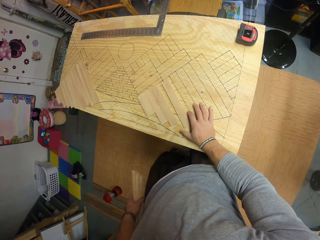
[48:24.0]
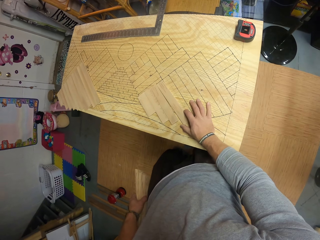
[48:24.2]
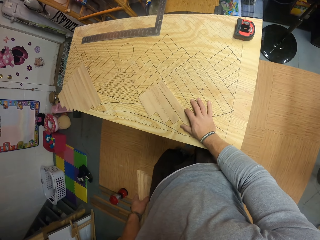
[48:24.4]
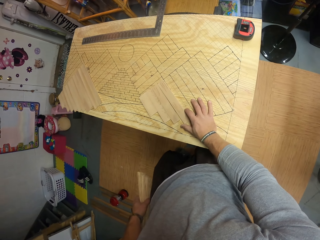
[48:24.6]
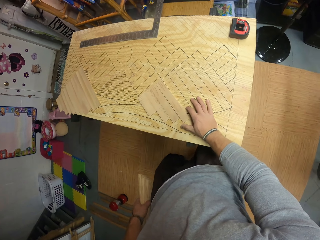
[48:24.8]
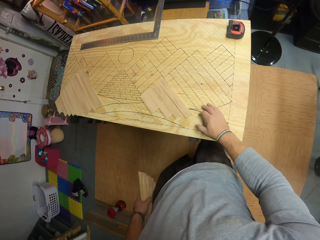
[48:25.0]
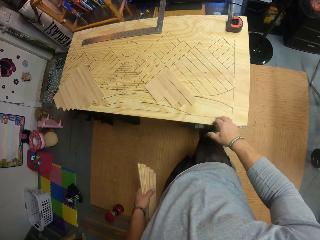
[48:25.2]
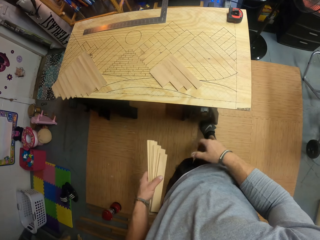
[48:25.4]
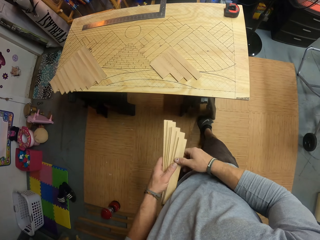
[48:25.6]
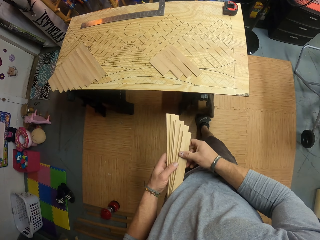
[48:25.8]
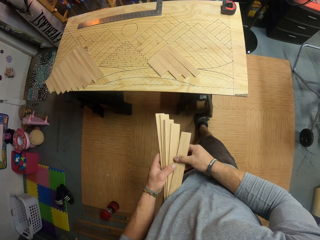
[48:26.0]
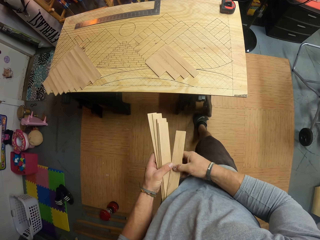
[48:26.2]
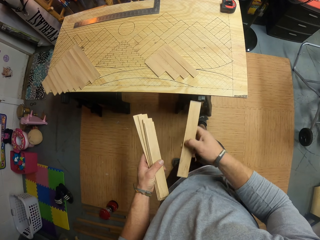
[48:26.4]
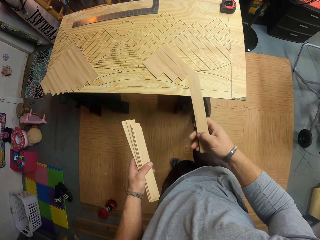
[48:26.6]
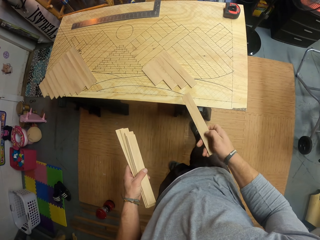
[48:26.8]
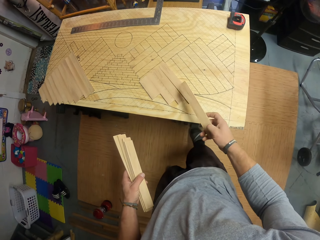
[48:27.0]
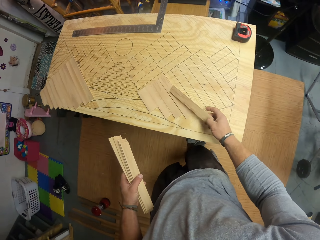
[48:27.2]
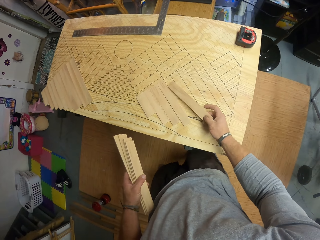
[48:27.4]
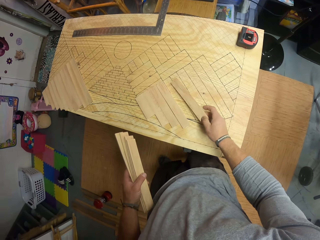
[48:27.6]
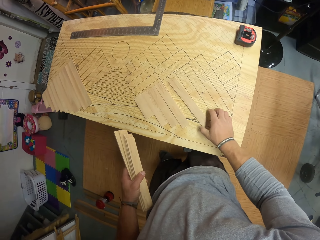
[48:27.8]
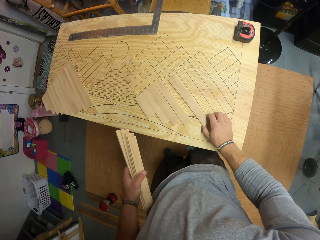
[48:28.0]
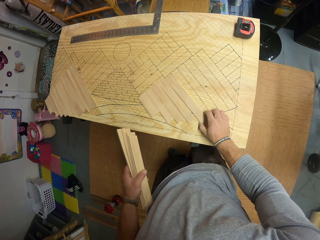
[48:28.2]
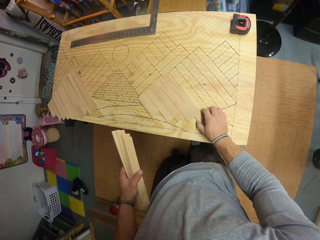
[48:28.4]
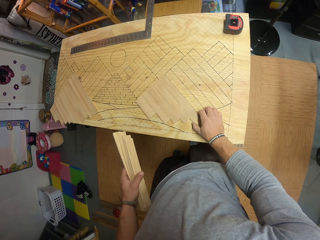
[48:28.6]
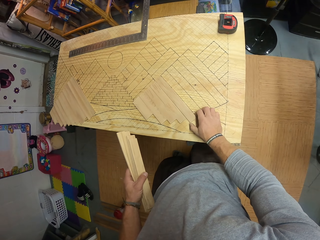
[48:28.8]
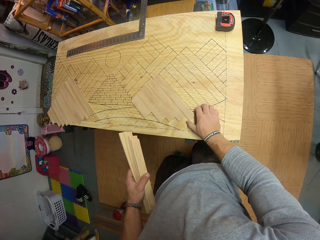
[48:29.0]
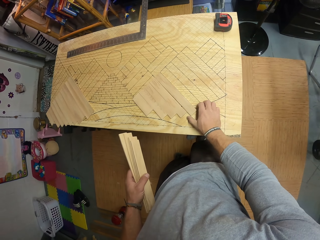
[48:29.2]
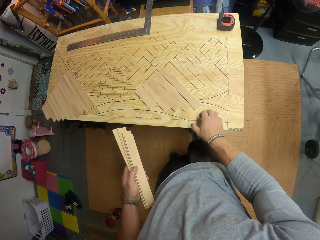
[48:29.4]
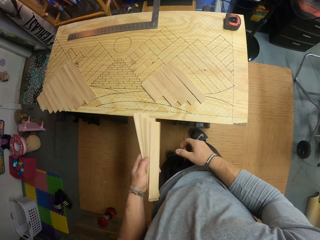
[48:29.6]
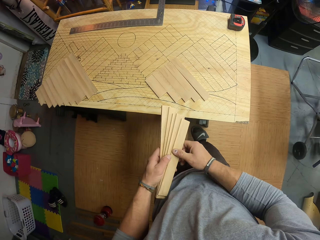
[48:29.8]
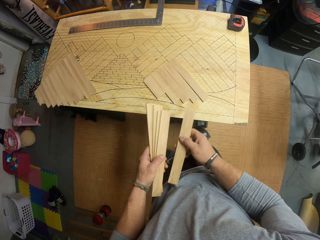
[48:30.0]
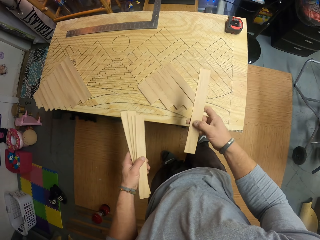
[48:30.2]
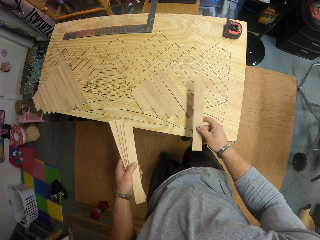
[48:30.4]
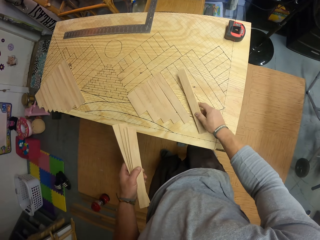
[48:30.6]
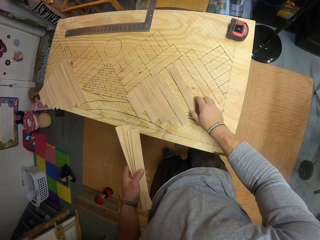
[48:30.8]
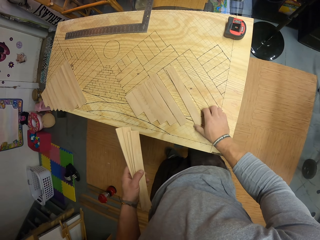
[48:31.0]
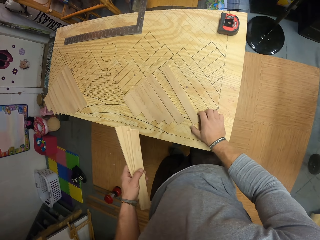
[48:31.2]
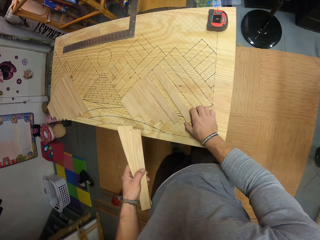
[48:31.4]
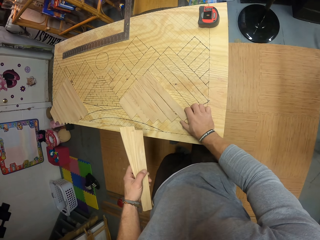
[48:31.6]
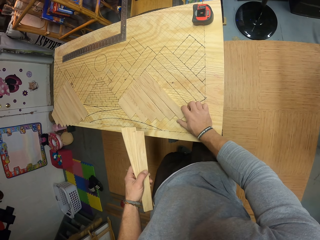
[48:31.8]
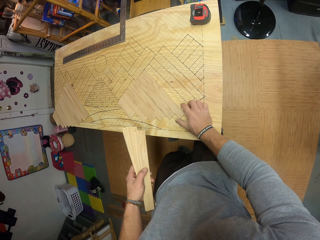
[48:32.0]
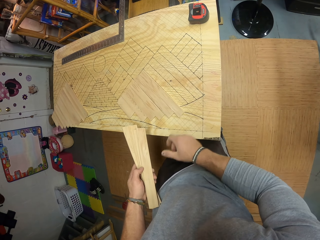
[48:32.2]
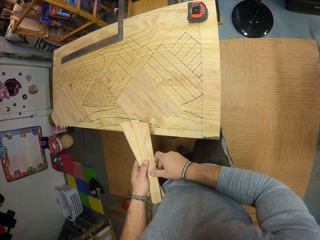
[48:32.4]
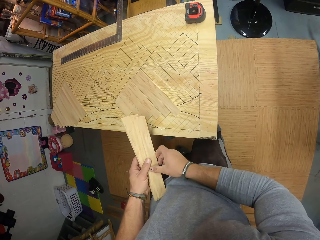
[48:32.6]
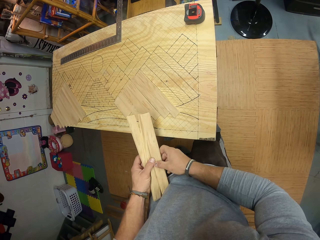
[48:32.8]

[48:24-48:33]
The camera wearer picks a piece of wood from his left hand with his right hand. He places the piece of wood in his right hand on the board or table. He arranges the pieces of wood on the table. He picks a piece of wood from his left hand with his right hand. He places the piece of wood in his right hand on the board.

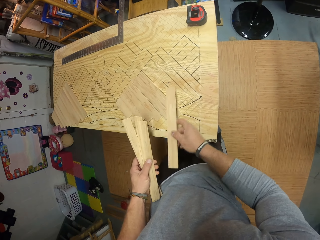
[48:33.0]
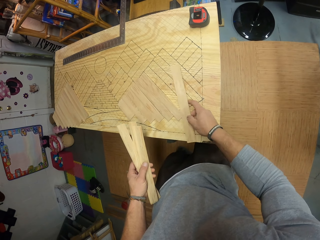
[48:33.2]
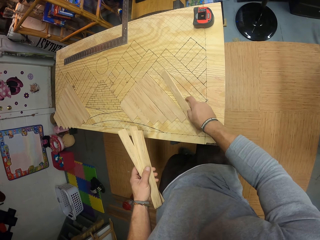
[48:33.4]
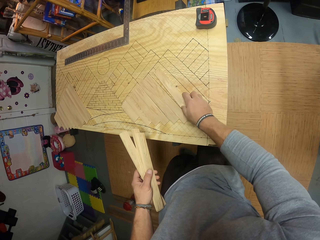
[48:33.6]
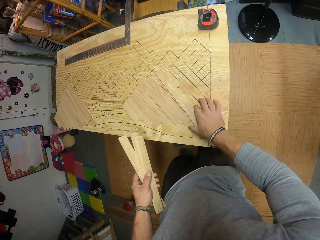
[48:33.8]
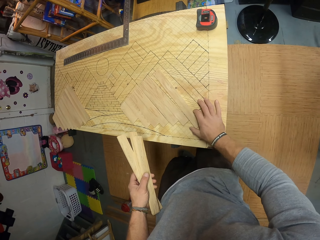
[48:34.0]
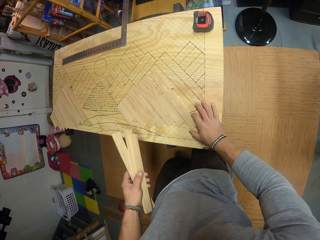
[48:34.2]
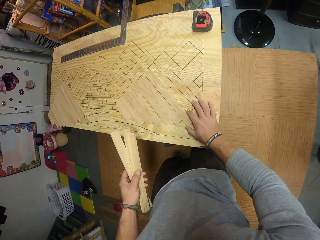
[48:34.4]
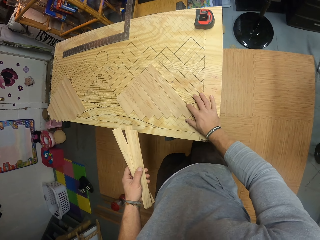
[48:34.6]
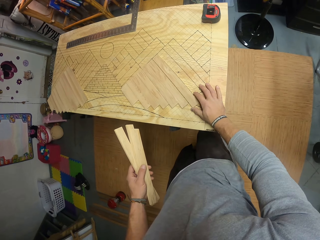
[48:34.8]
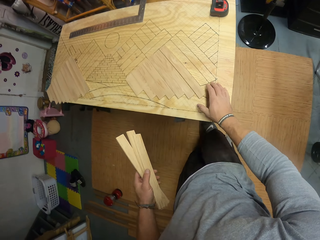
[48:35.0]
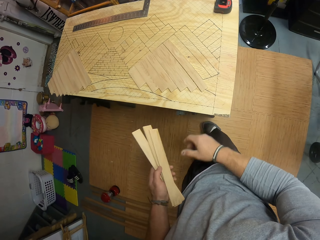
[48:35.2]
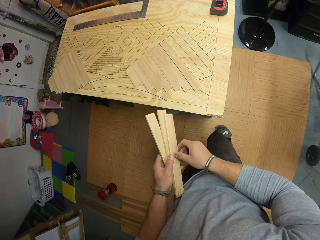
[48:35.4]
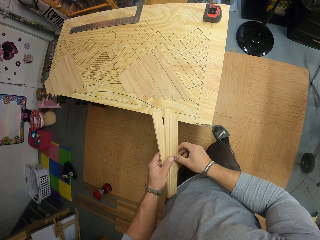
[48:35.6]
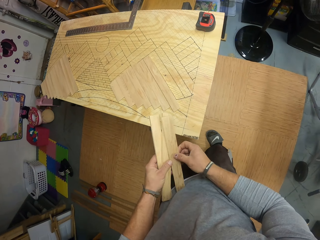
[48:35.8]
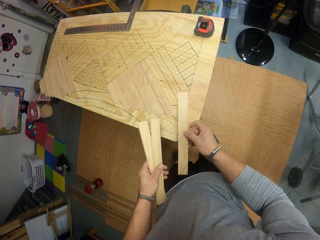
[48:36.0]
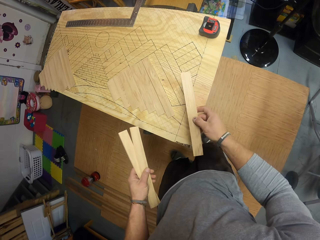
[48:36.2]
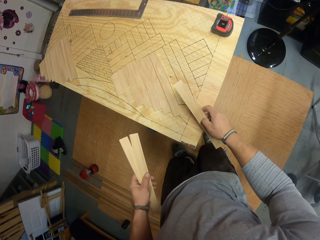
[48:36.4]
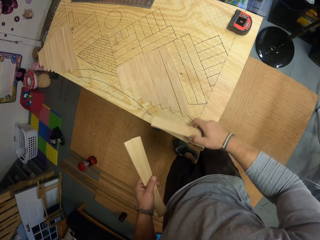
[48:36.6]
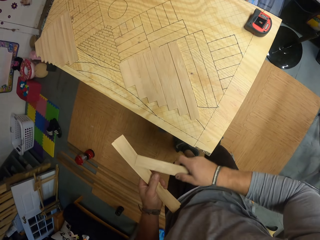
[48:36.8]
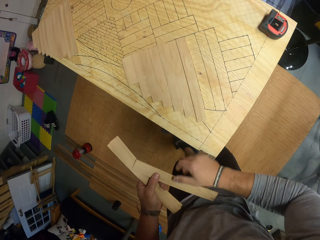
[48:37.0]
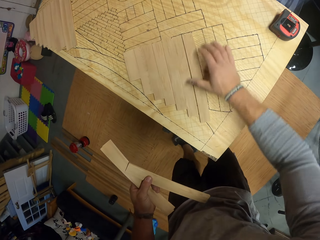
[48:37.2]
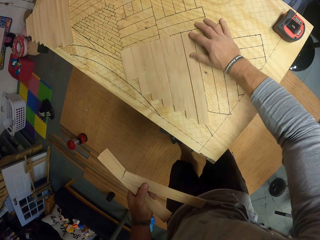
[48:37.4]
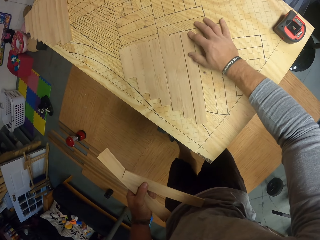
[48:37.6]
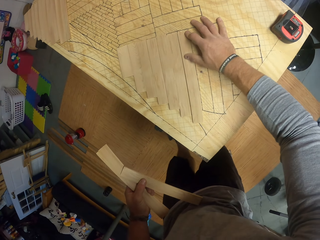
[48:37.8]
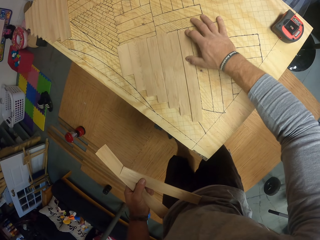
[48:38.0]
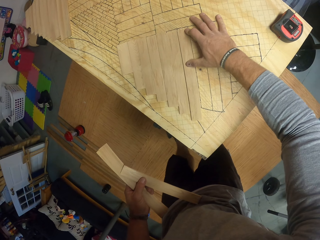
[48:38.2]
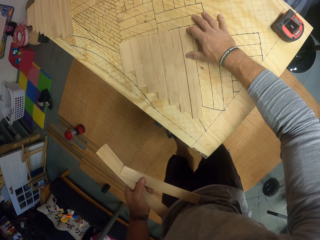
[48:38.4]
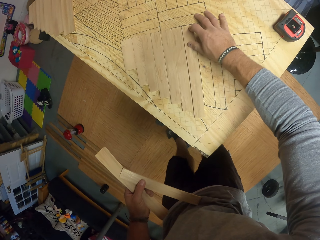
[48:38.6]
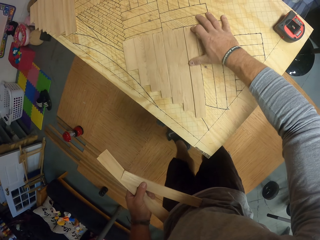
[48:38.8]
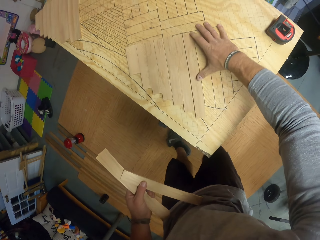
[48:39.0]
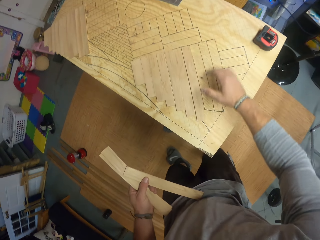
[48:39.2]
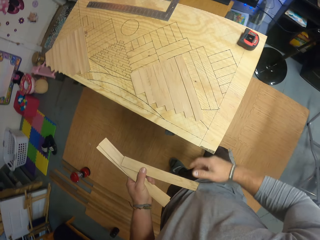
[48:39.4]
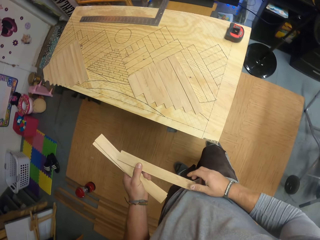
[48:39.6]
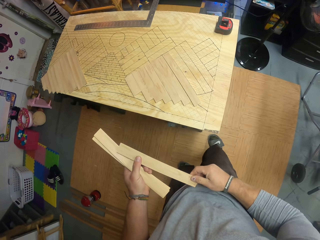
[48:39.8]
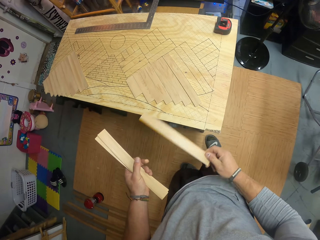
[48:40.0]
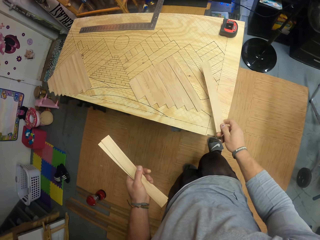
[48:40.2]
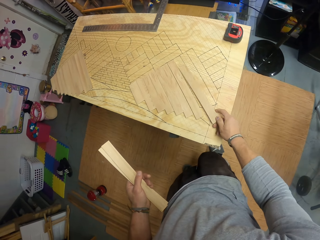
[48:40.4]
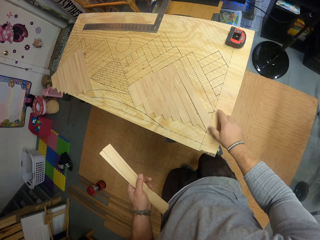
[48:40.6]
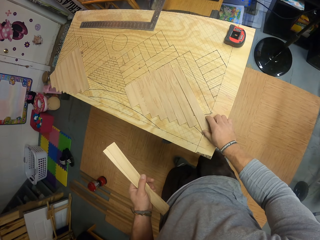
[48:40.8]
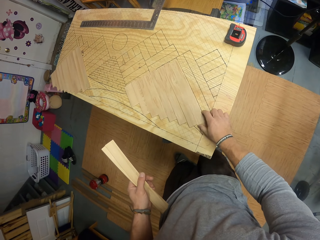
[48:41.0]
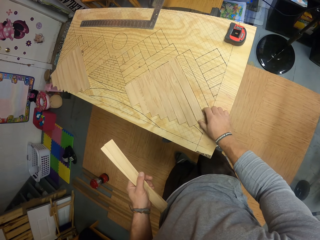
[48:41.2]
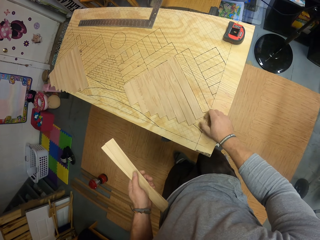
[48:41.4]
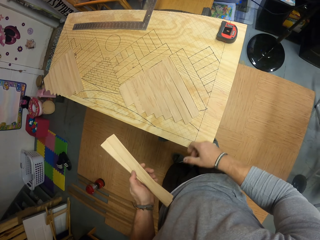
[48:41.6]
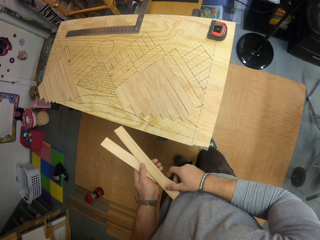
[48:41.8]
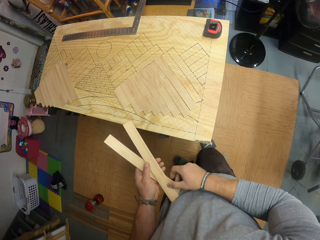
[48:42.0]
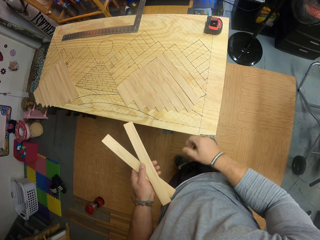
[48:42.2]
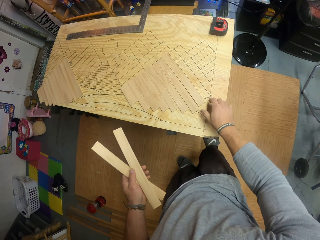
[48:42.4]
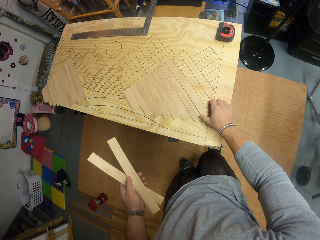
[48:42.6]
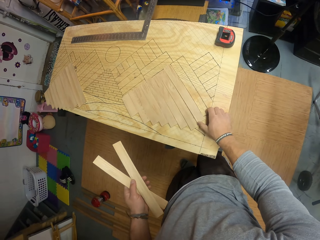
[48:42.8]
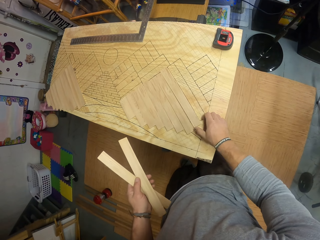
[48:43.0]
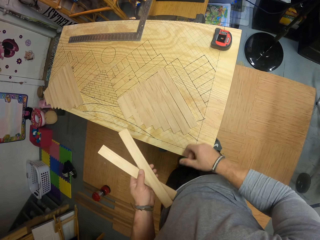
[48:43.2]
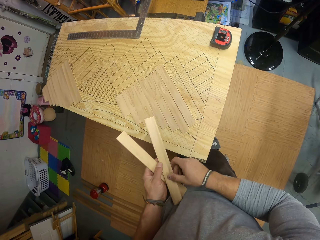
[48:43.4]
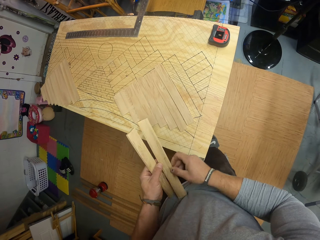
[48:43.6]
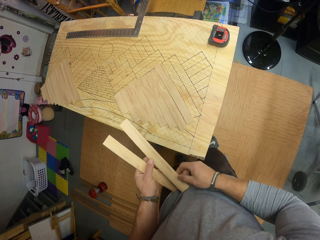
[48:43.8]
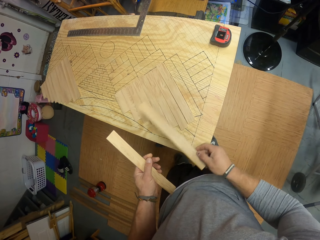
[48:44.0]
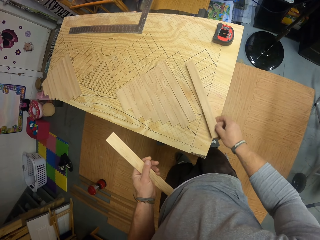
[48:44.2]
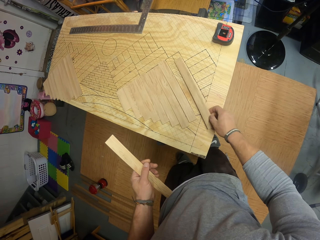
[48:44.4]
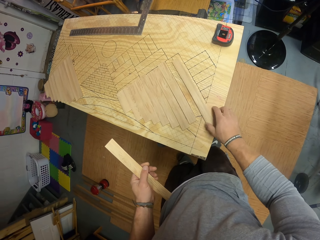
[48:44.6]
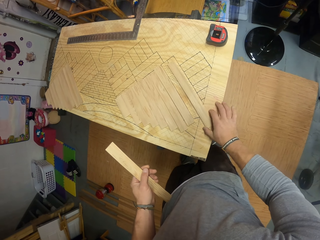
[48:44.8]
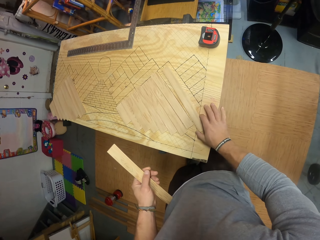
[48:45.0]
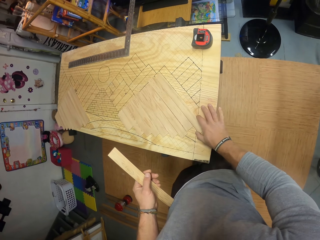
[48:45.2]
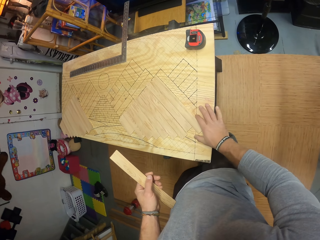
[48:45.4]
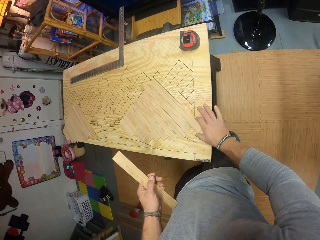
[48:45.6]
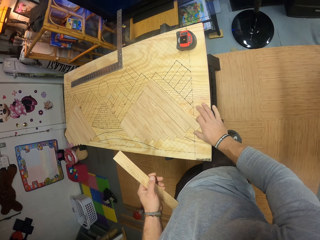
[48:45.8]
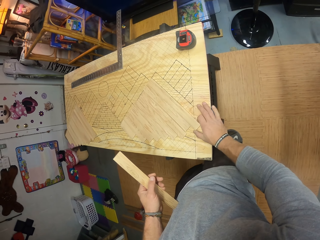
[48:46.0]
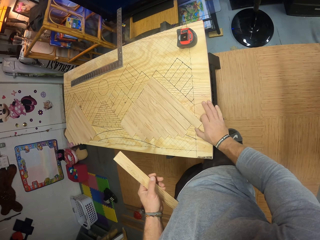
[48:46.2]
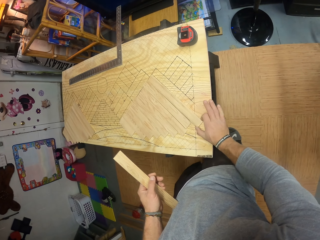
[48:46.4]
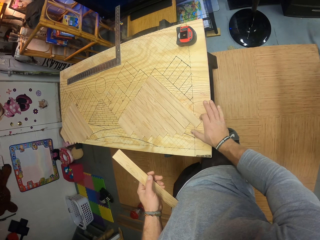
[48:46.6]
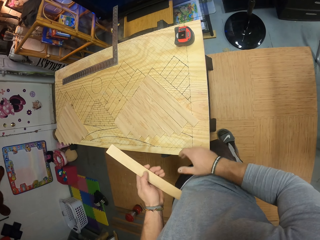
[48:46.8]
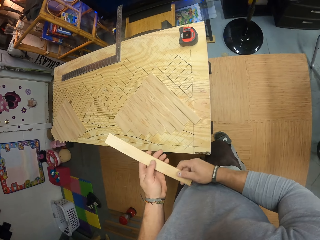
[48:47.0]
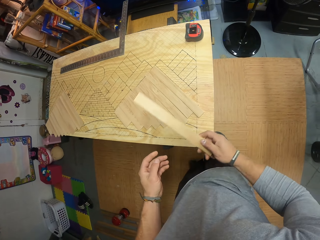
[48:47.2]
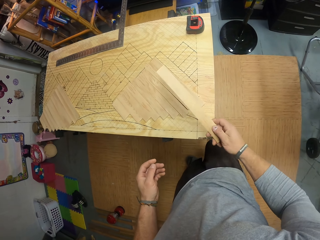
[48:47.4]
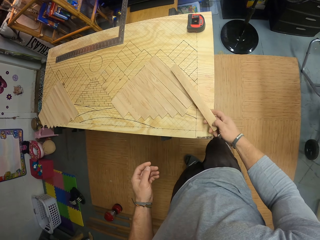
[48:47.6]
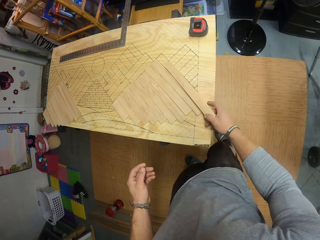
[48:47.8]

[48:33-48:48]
The camera wearer picks a piece of wood from his left hand with his right hand. He places the piece of wood in his right hand on the board or table. He arranges the pieces of wood on the table. He picks a piece of wood from his left hand with his right hand. He passes the wood in his left hand to his right hand. He touches a piece of wood on the board with his right hand. He rubs the piece of wood. He picks the piece of wood from his left hand with his right hand. He places the piece of wood in his right hand on the board. He takes a piece of wood from his hand. He touches a piece of wood on the table. He picks a piece of wood from his left hand with his right hand. He places the piece of wood in his right hand on the board. He arranges the pieces of wood on the table. He picks a piece of wood from his left hand with his right hand. He puts the last piece of wood on the table.
